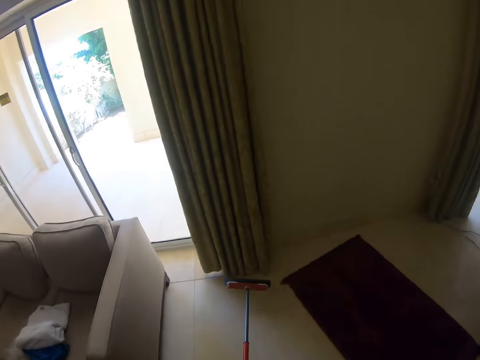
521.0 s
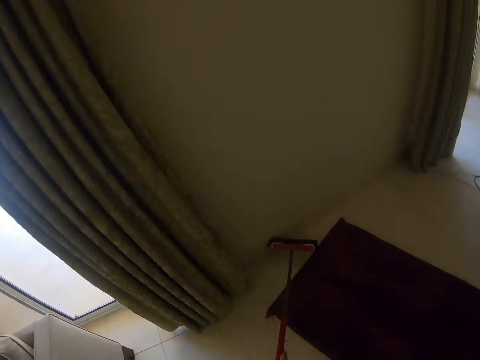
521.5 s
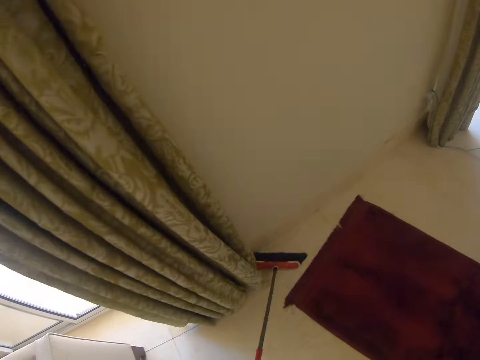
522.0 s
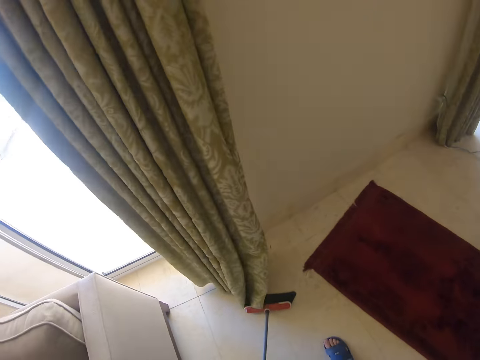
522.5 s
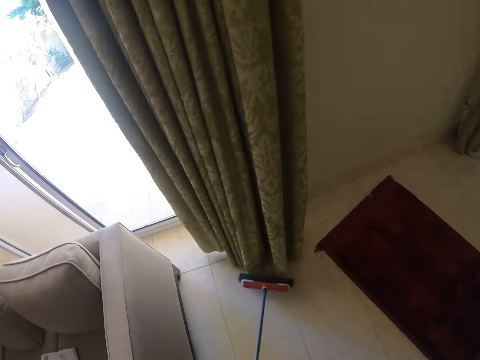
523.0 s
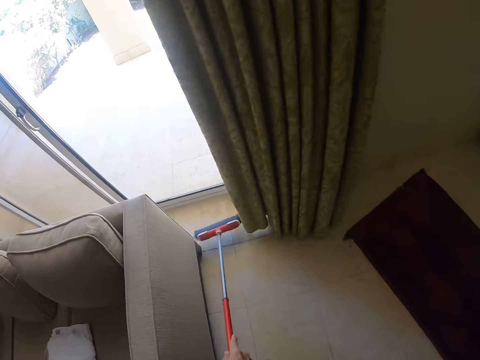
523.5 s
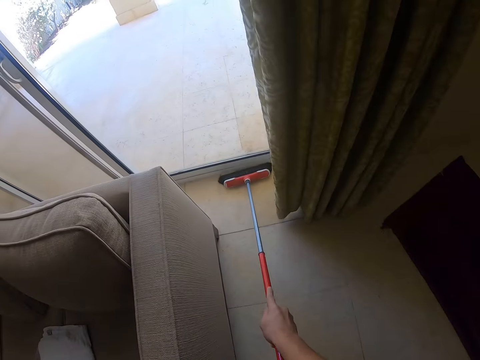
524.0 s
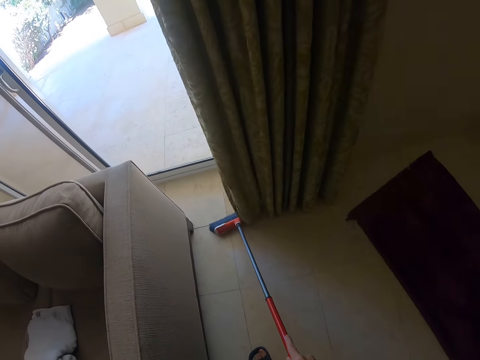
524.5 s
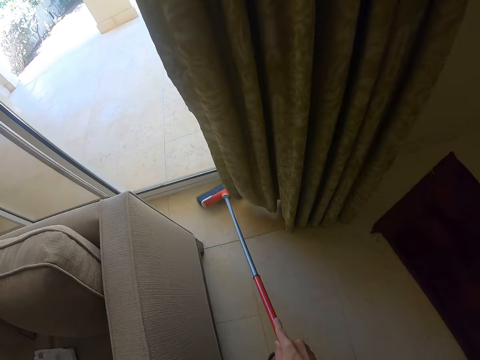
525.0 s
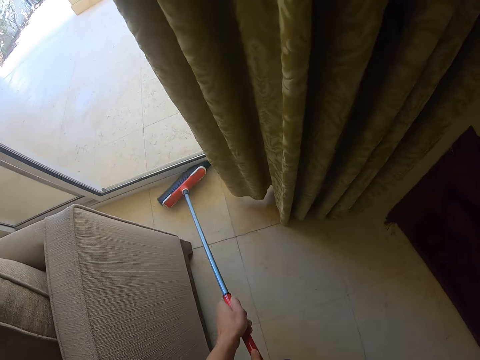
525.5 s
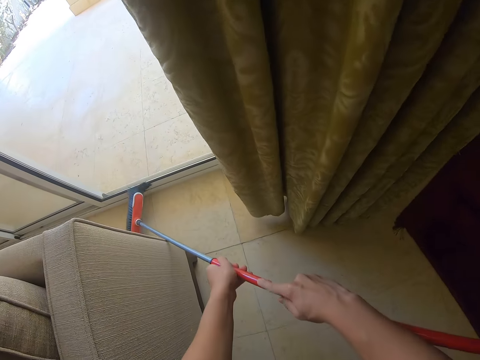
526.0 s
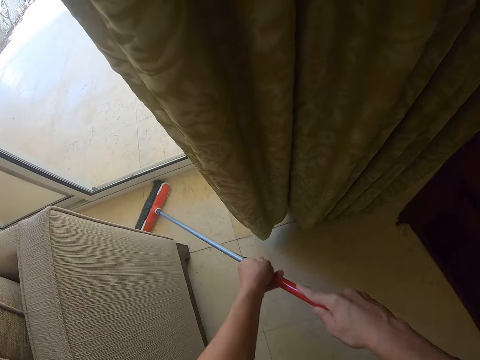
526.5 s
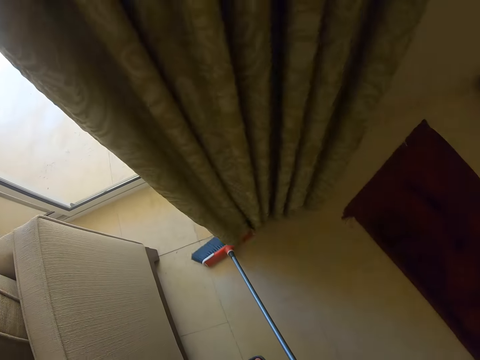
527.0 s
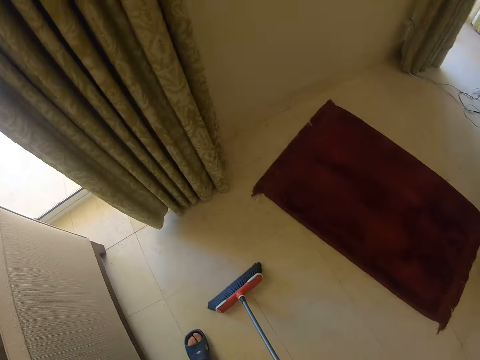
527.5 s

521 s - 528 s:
The camera wearer sweeps under the carpet.

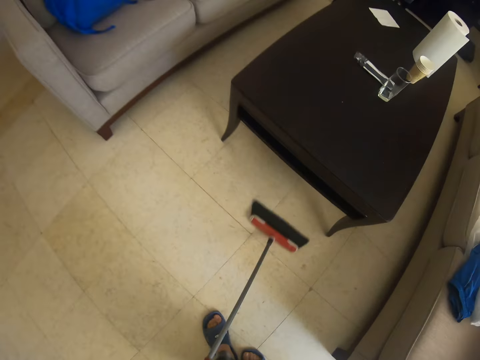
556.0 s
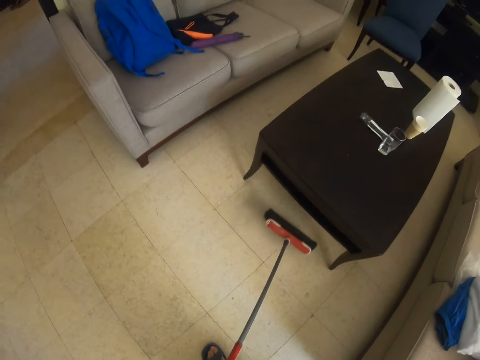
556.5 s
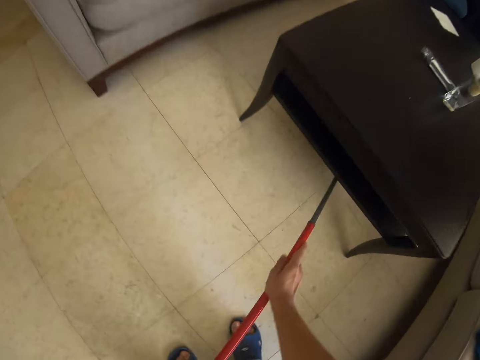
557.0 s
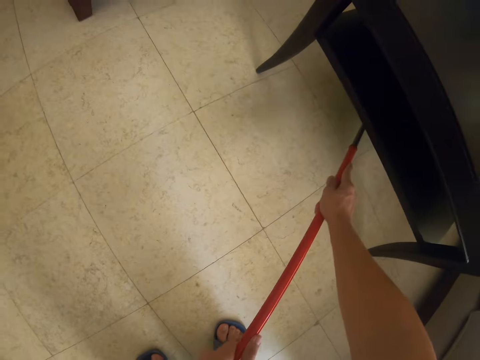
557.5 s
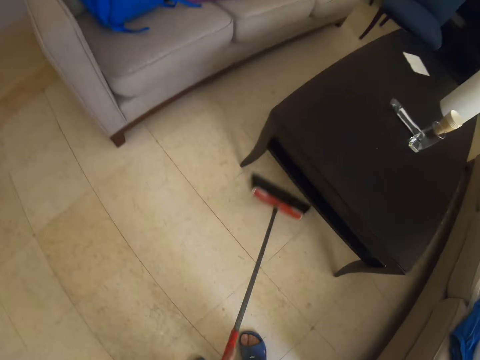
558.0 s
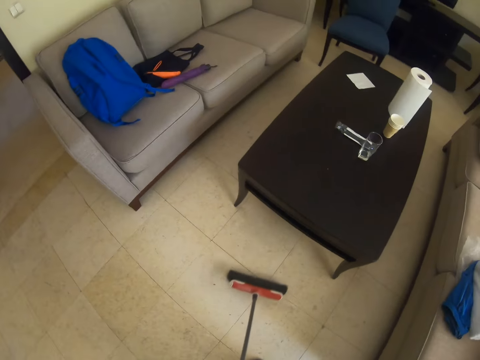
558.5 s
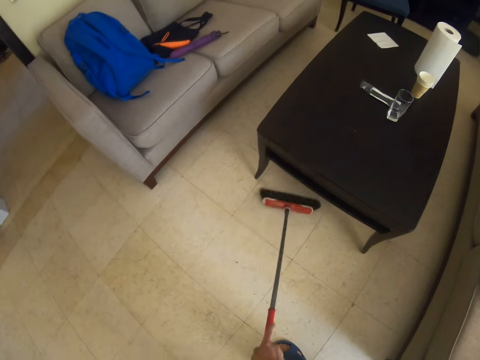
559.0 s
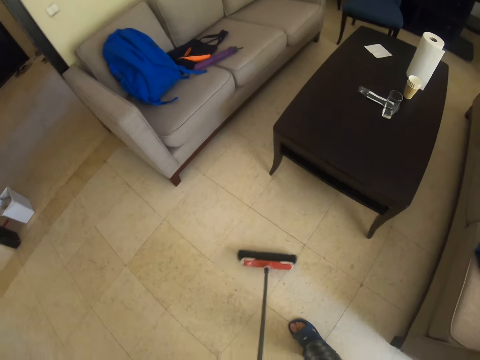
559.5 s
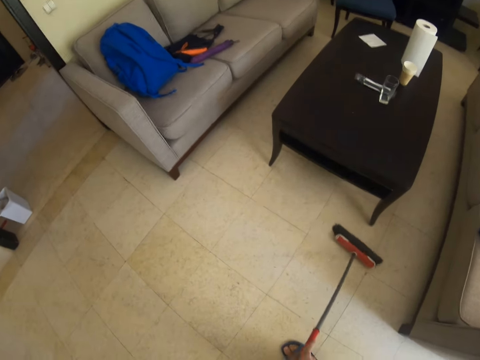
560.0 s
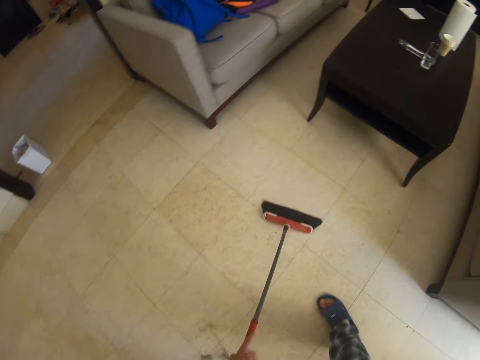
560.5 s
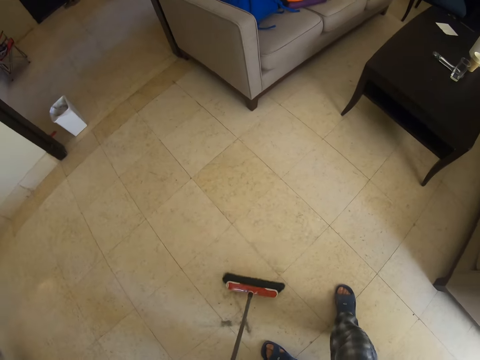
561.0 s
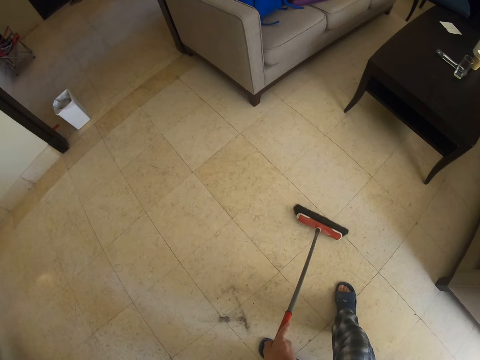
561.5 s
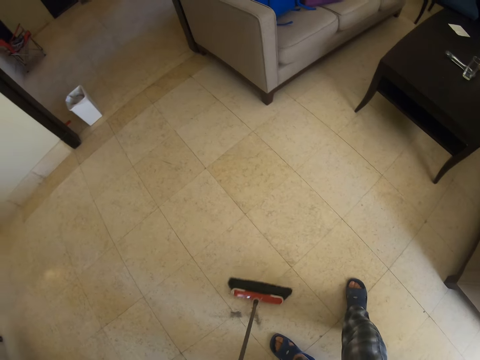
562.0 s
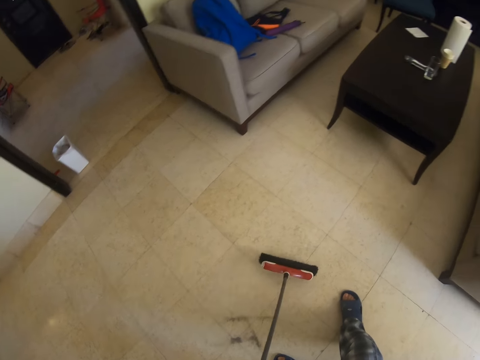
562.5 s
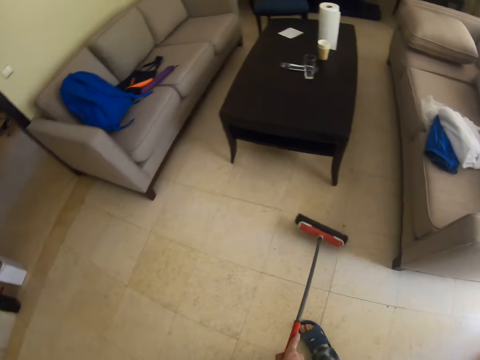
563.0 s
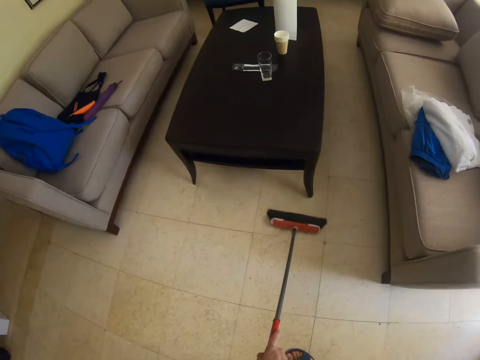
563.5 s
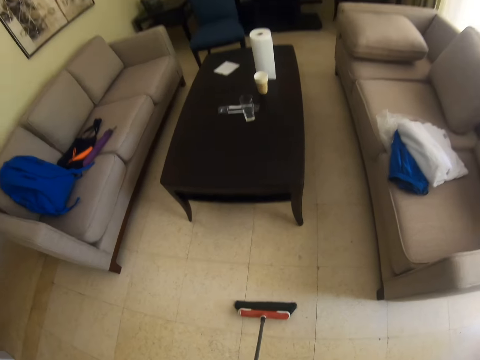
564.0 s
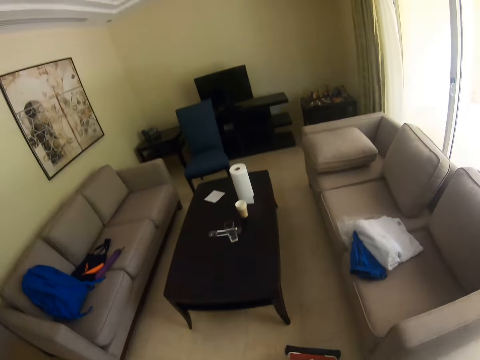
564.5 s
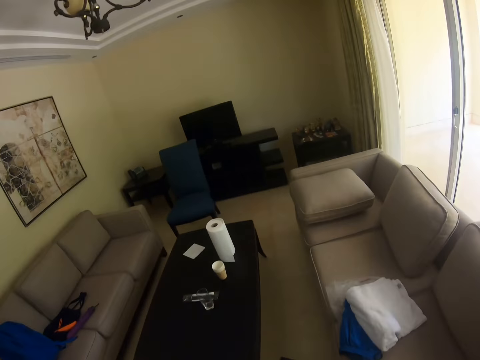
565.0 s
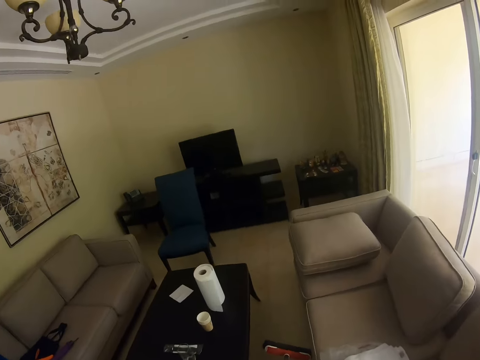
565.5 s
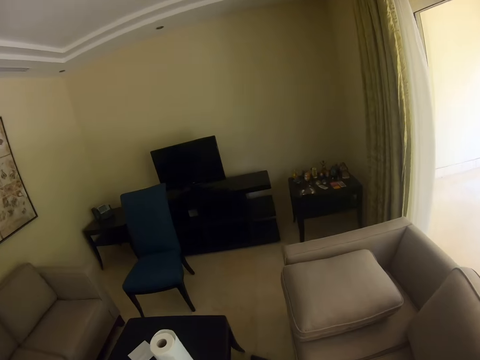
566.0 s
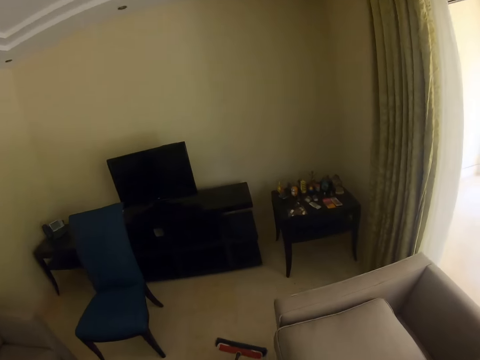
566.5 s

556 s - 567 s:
The camera wearer sweeps under the table. They walk around in the house.

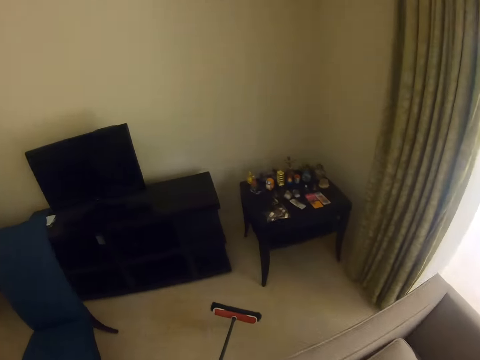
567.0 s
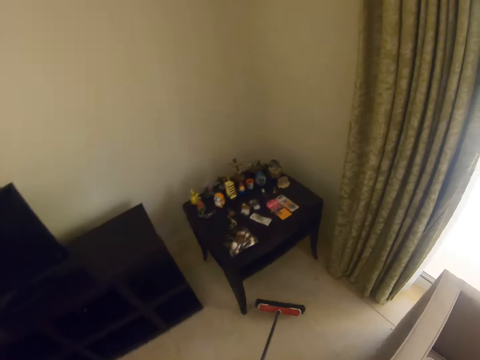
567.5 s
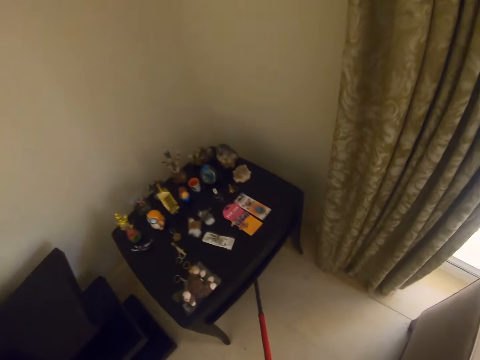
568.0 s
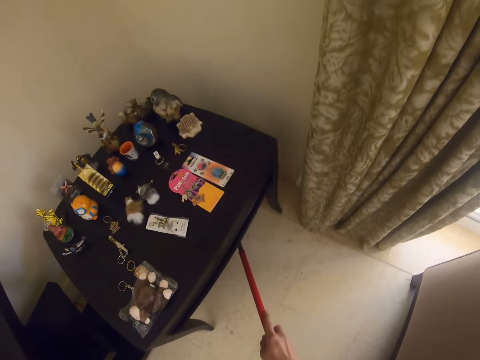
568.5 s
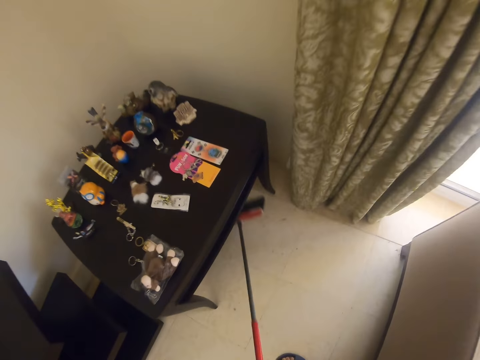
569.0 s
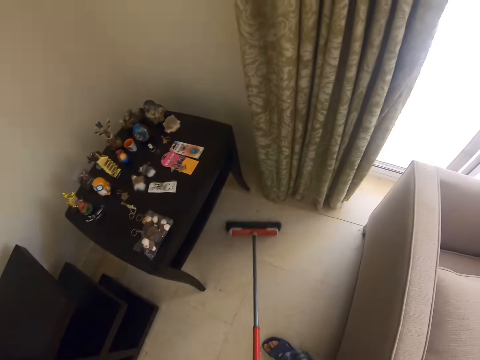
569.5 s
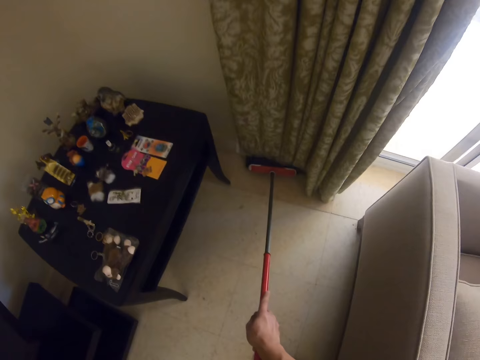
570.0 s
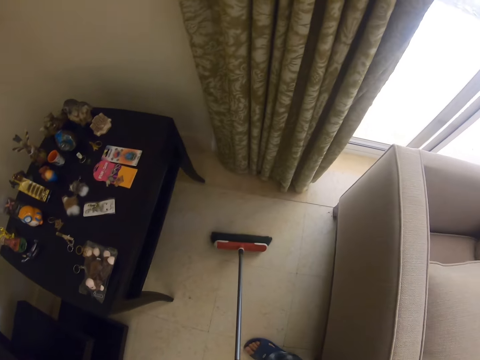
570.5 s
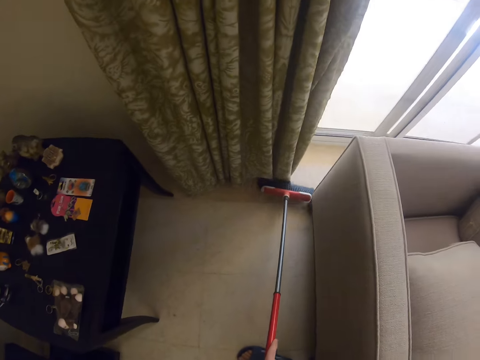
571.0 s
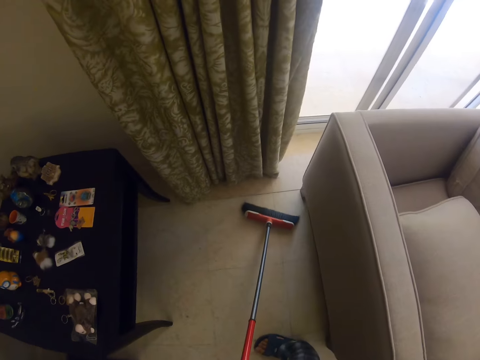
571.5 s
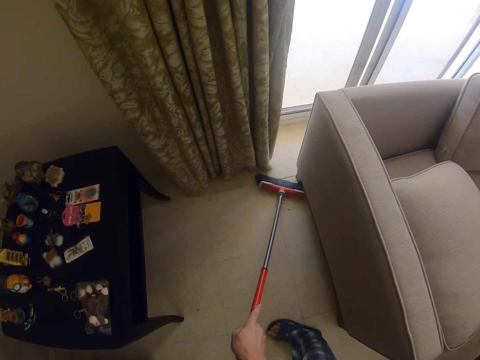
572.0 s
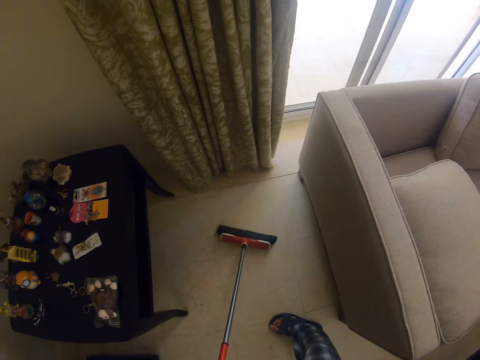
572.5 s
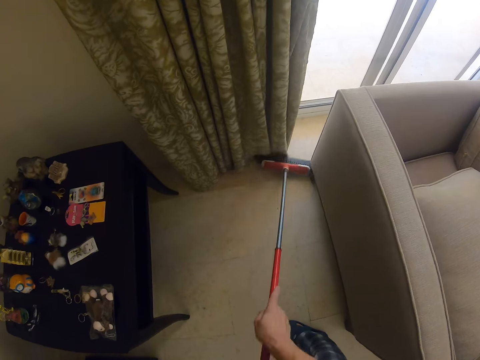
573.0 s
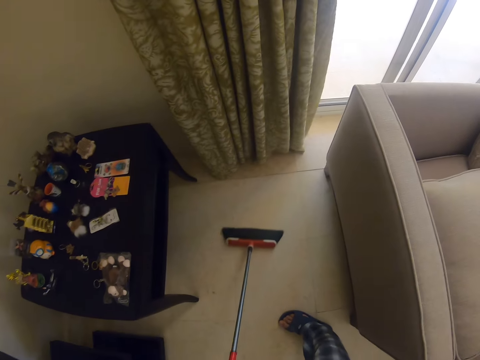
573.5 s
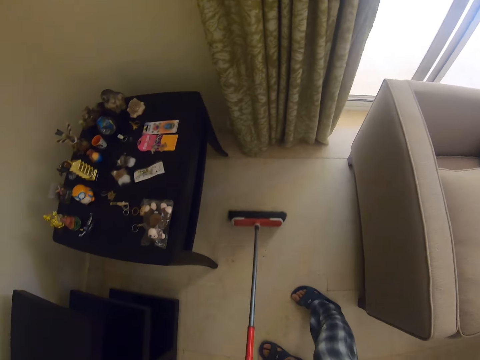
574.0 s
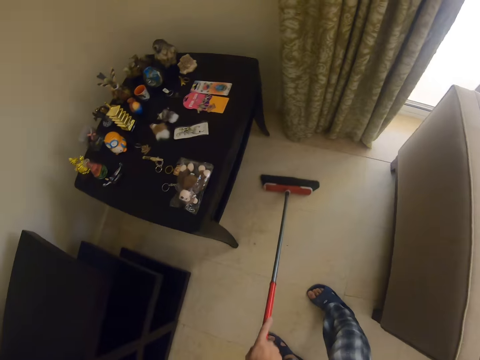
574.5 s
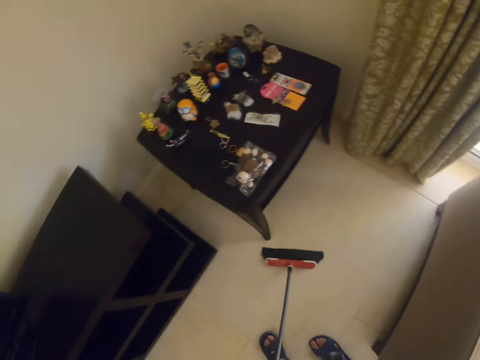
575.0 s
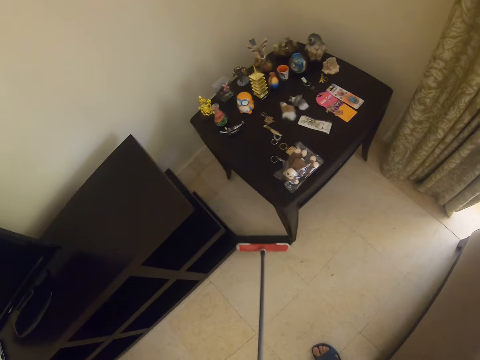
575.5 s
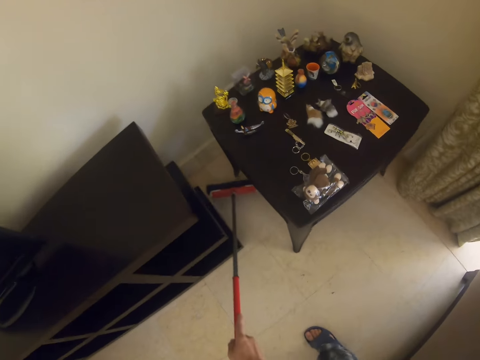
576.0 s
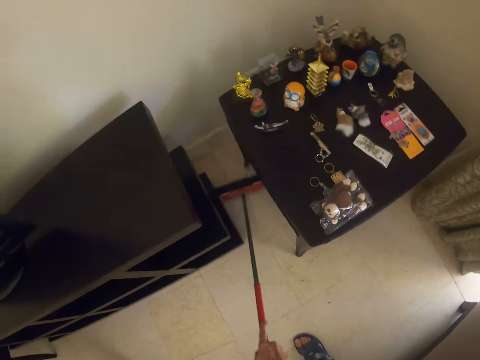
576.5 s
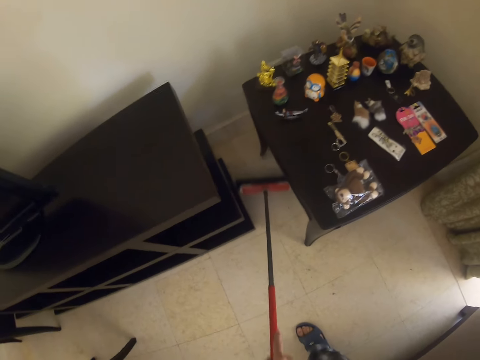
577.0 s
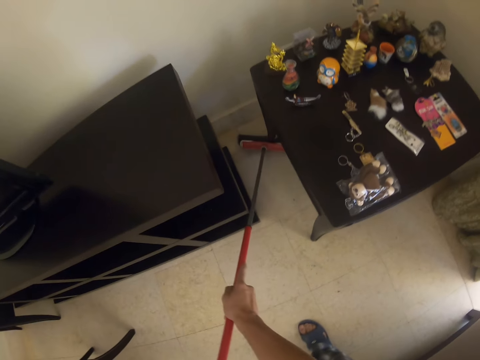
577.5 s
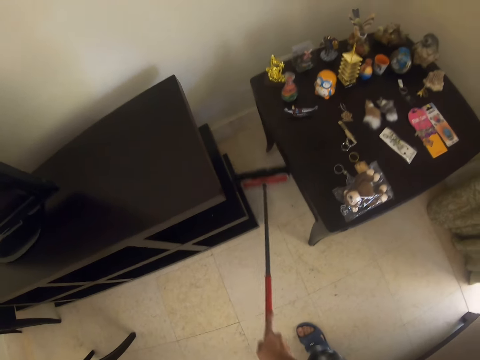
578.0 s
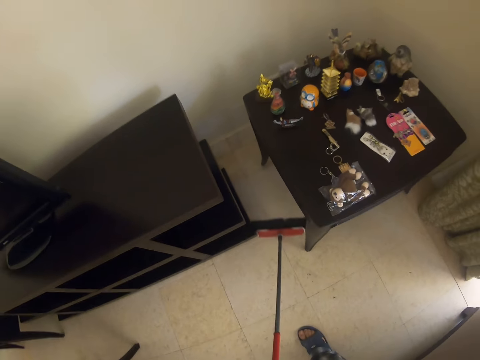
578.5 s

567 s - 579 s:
The camera wearer sweeps the house floor. They sweep under the table.
